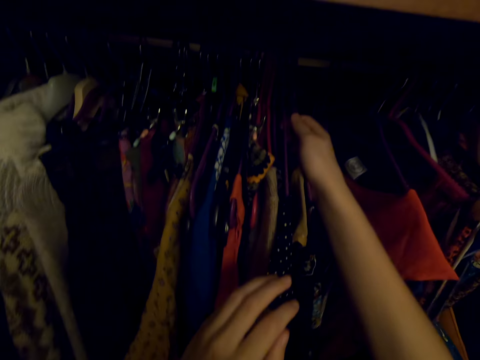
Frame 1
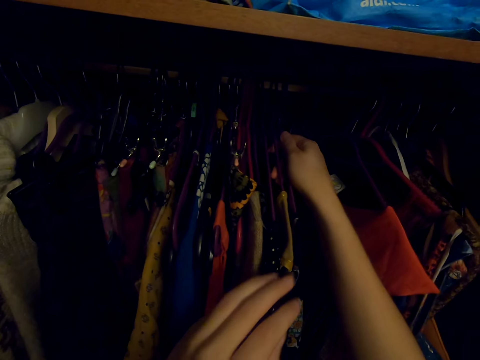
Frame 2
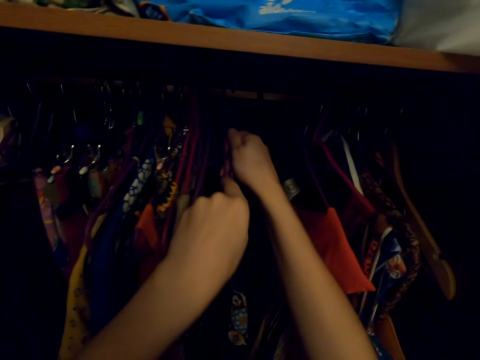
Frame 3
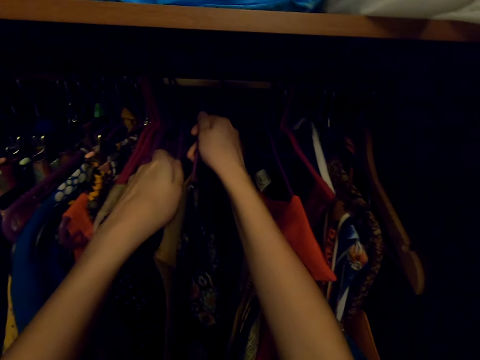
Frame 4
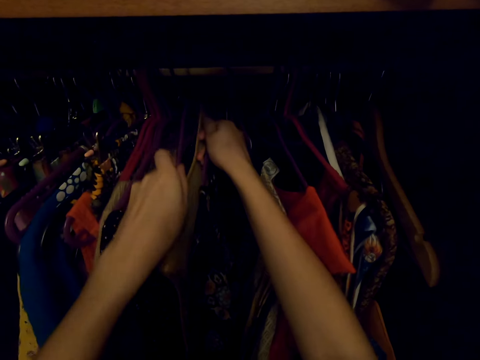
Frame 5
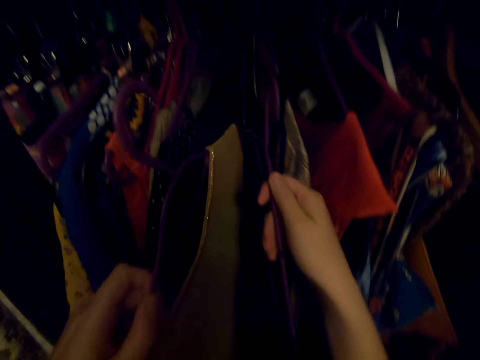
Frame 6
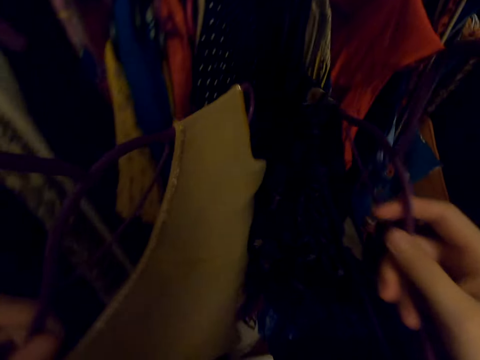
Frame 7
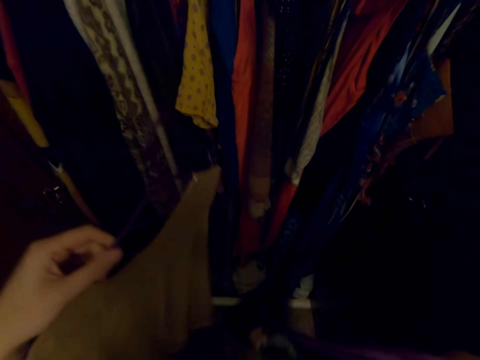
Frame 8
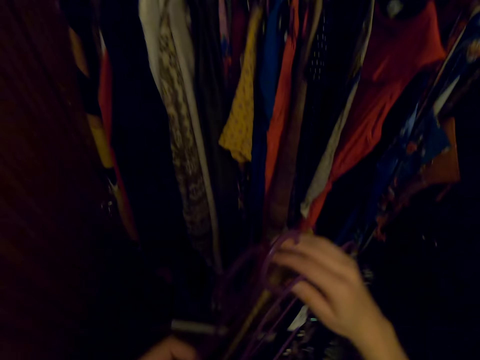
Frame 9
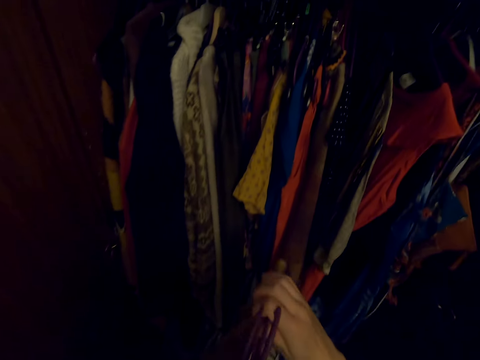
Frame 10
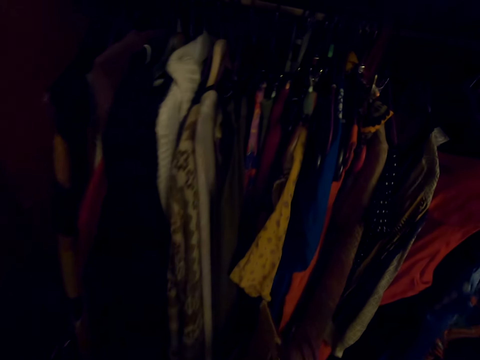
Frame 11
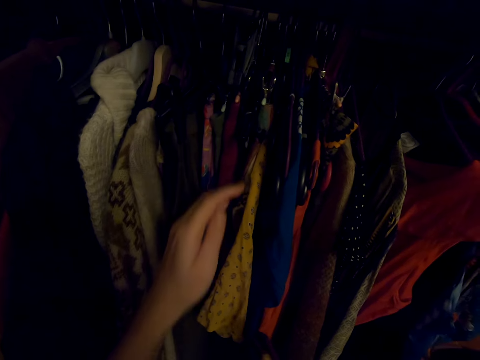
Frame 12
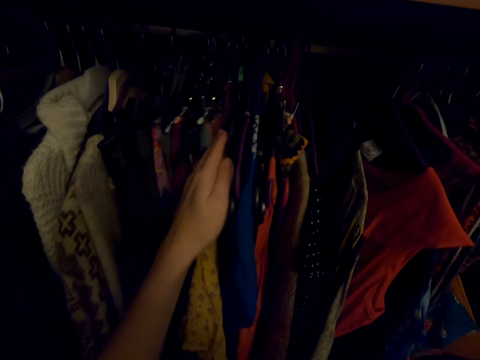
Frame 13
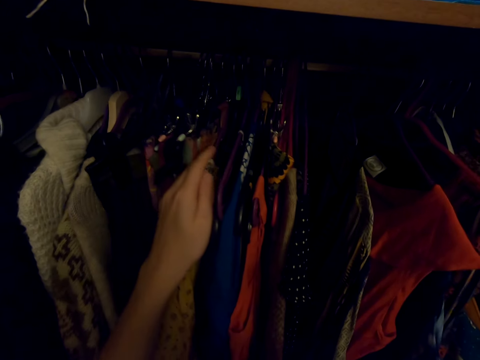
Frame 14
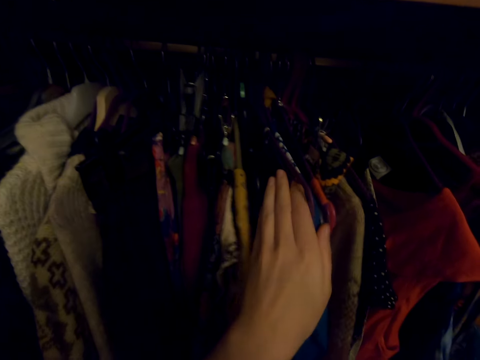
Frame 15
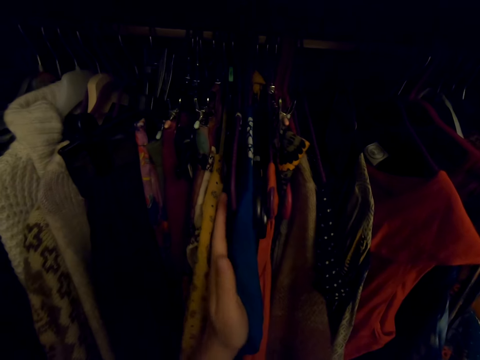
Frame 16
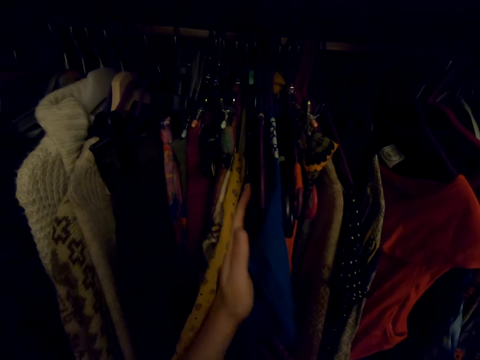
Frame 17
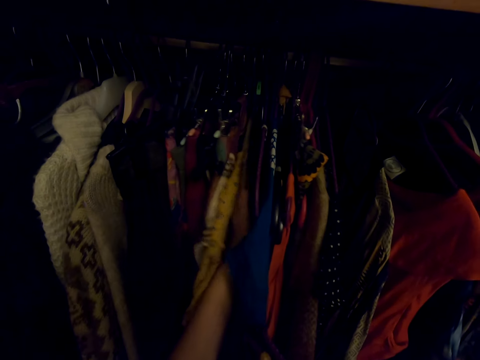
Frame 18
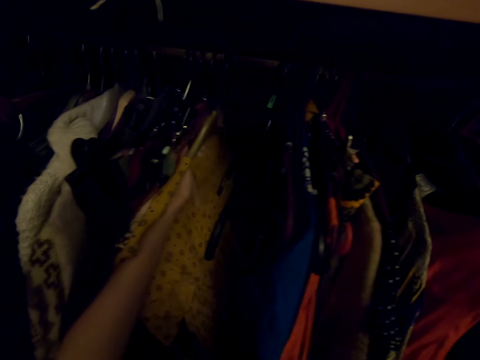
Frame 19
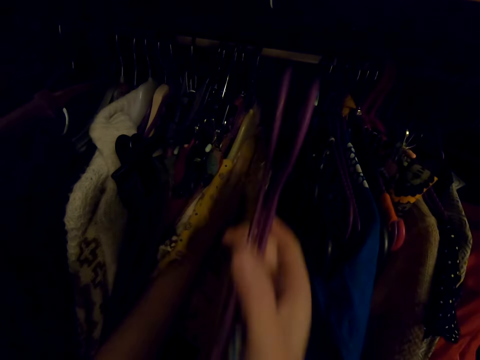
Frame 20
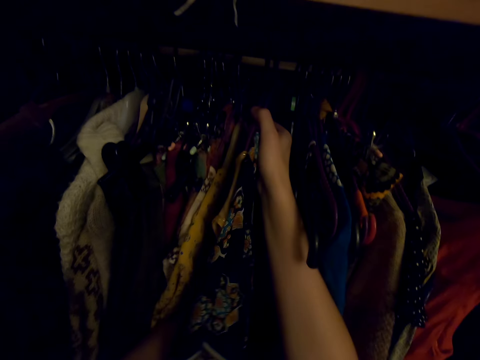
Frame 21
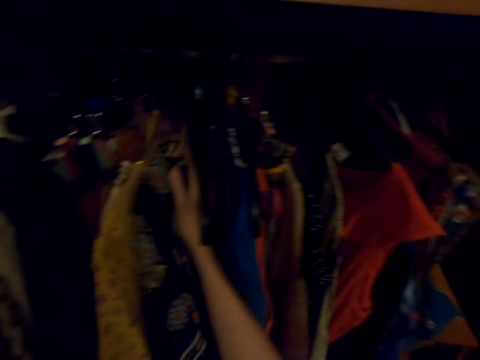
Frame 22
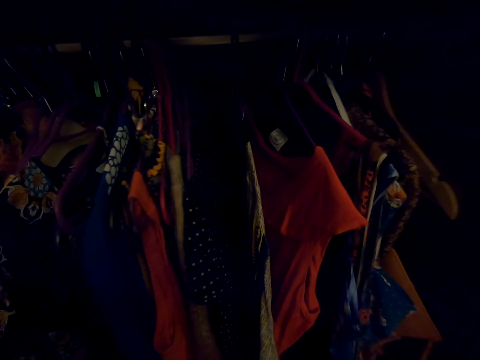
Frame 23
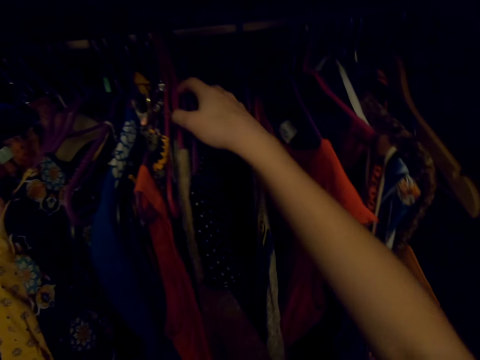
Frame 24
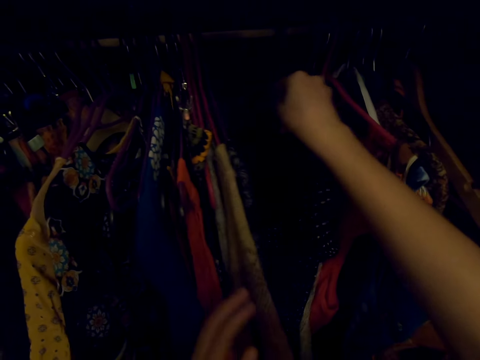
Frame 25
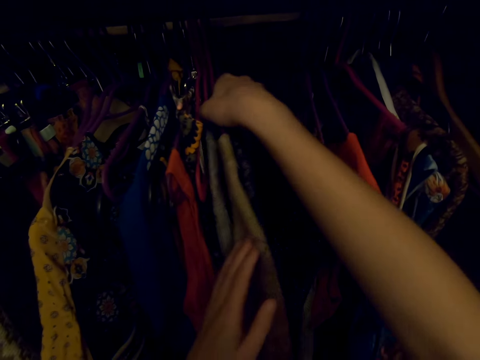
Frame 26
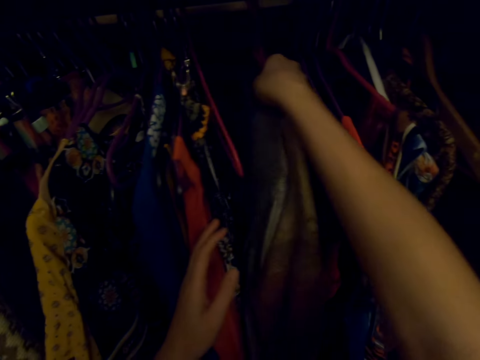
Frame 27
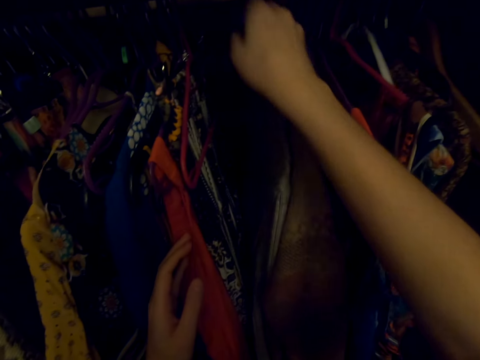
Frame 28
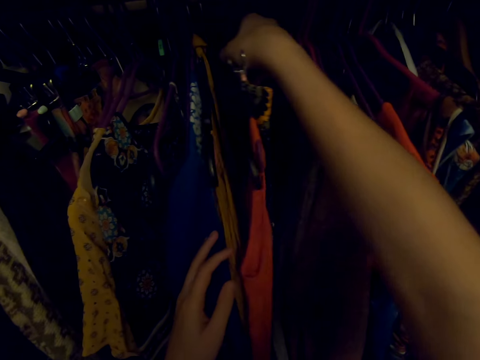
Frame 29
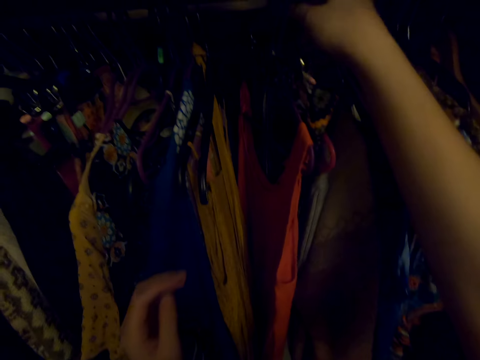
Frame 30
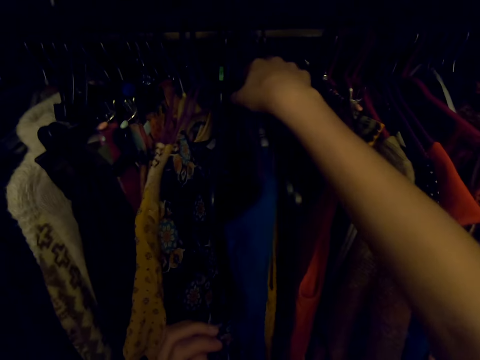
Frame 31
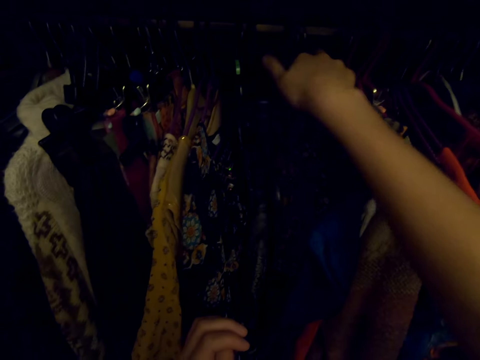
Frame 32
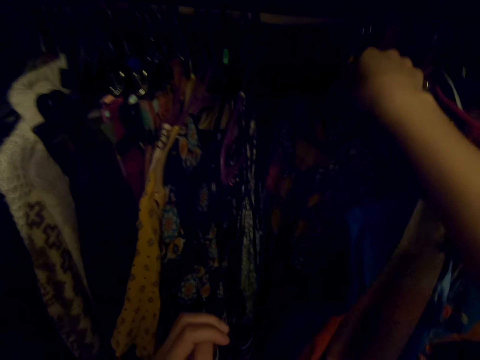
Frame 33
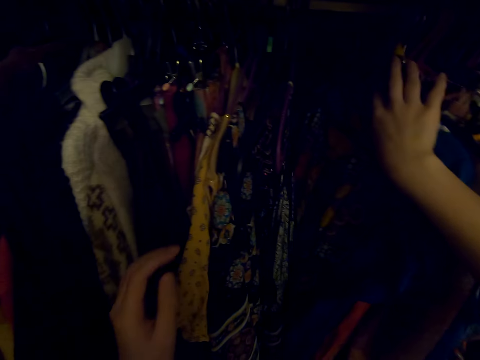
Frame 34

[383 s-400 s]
The camera wearer picks up a cloth on the hanger in the wardrobe. They touch the clothes. They part the clothes in the closet. They put clothes on the hanger in the wardrobe. They touch the clothes on the hanger in the wardrobe. They check on the clothes in the closet.

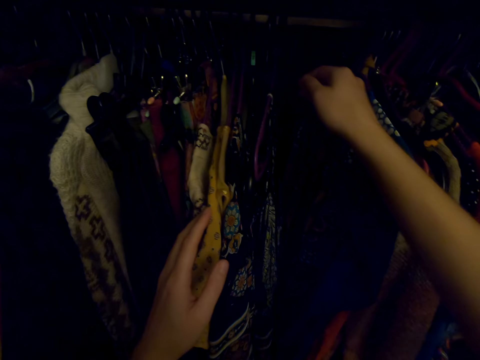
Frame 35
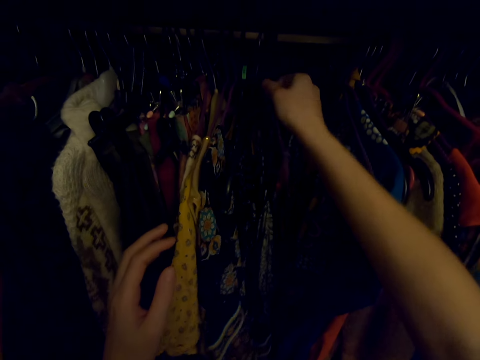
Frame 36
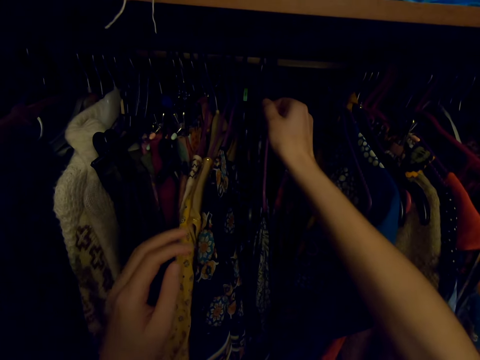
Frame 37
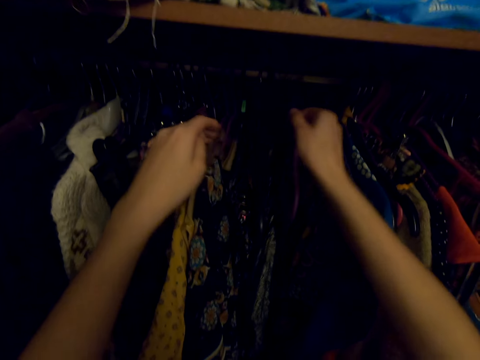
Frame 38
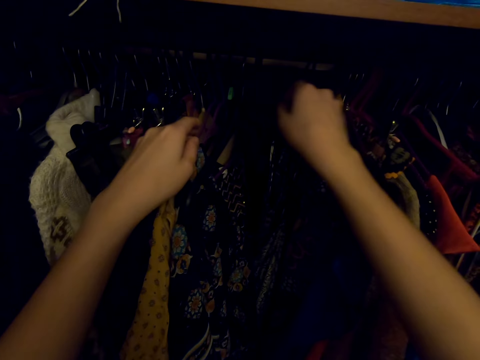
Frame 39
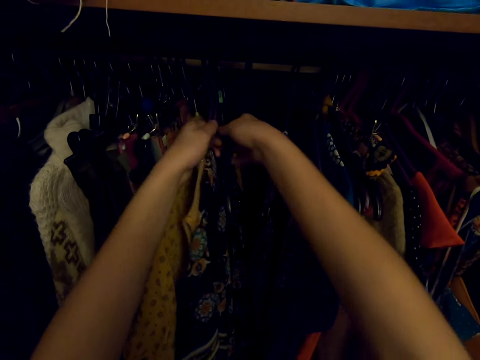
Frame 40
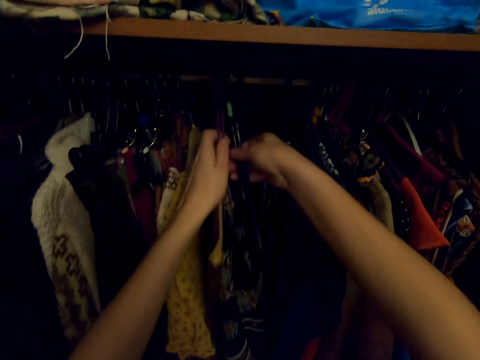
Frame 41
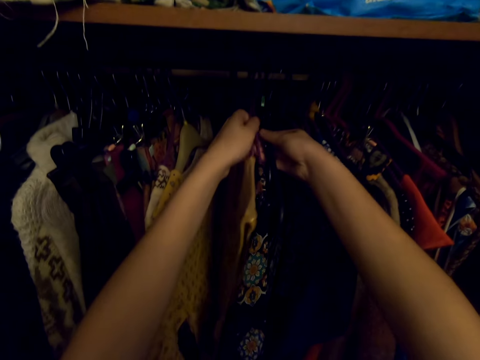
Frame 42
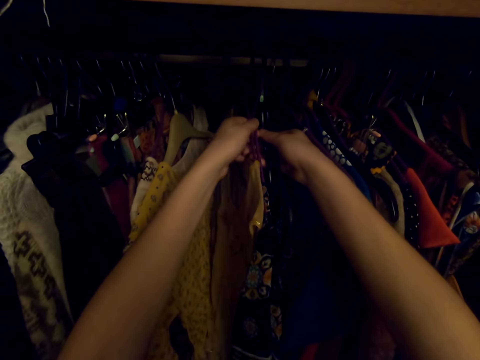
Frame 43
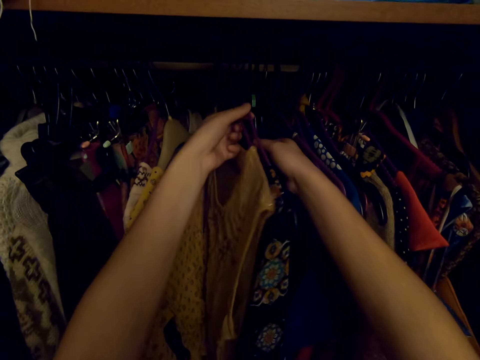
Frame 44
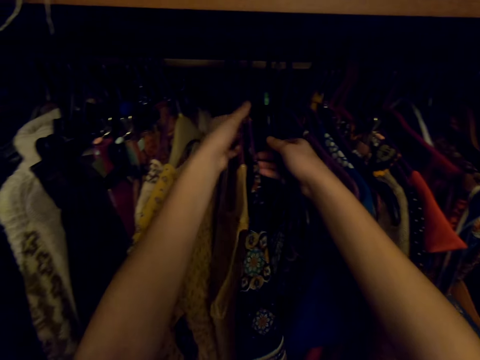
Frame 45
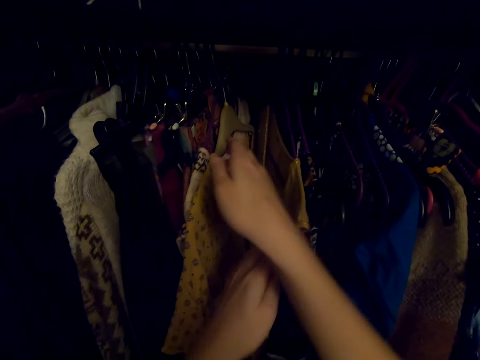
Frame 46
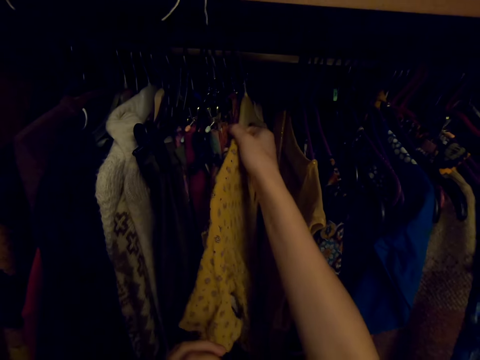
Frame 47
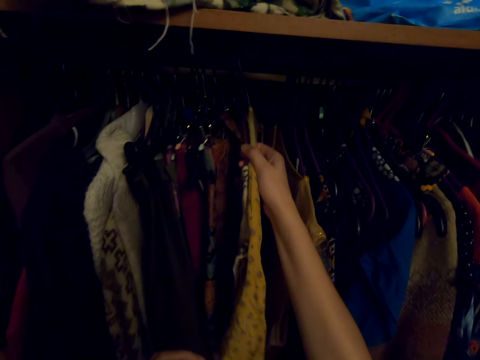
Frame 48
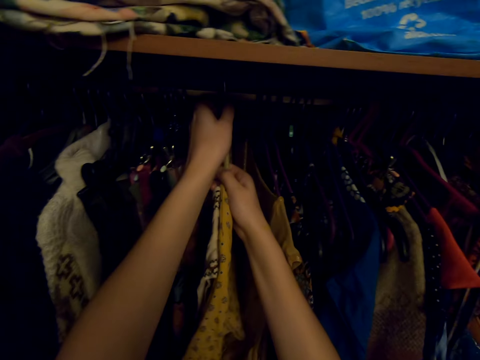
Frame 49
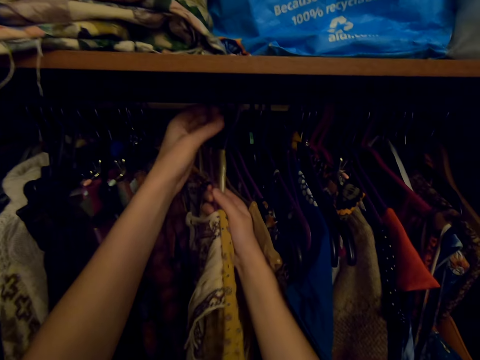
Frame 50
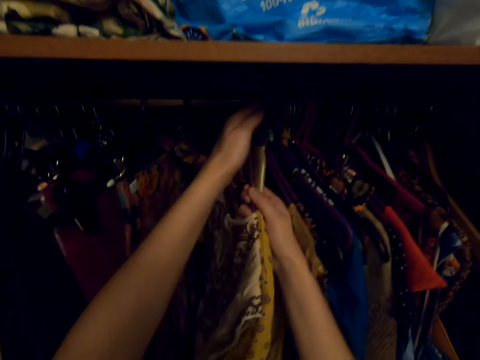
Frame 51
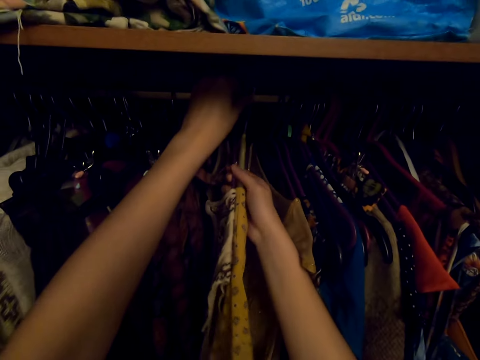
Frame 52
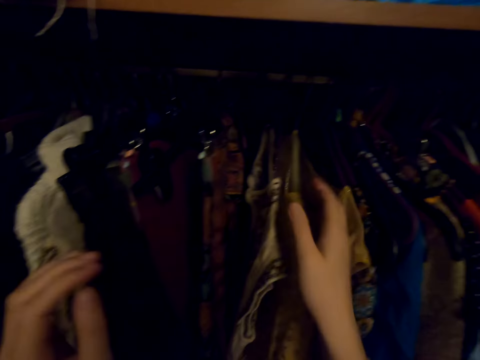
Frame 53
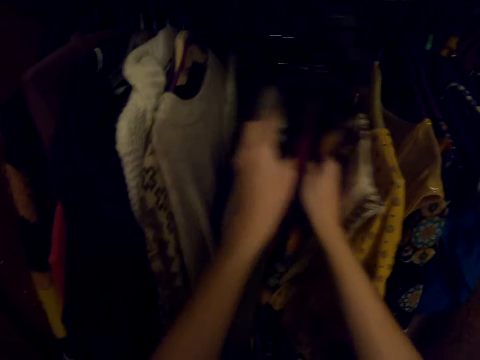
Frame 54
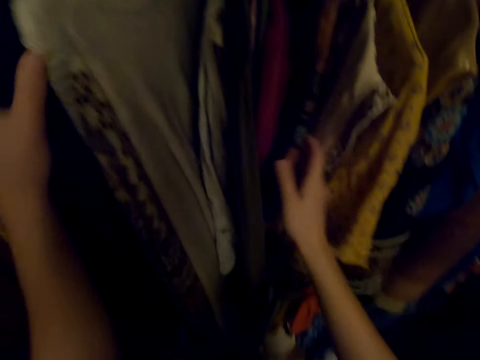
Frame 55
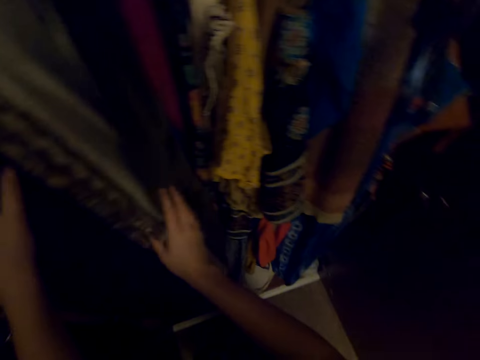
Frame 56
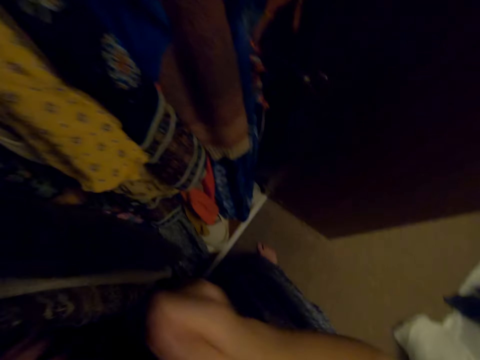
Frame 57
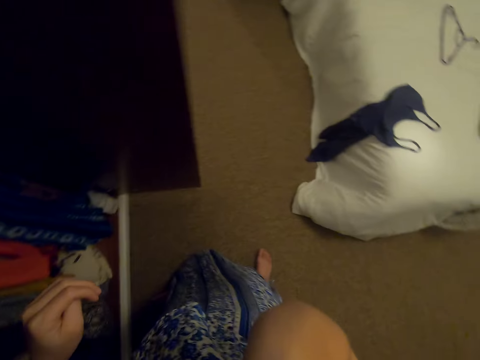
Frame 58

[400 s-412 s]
The camera wearer moves the clothes in the closet.
